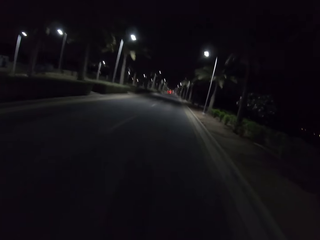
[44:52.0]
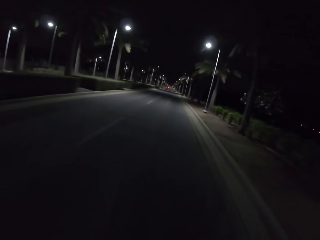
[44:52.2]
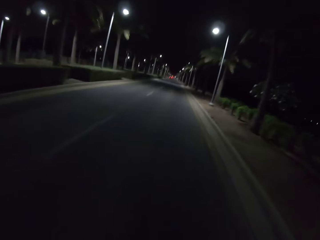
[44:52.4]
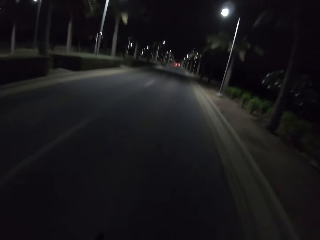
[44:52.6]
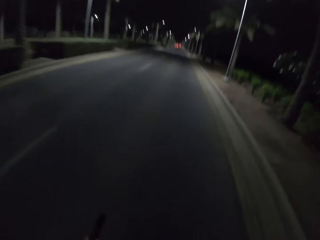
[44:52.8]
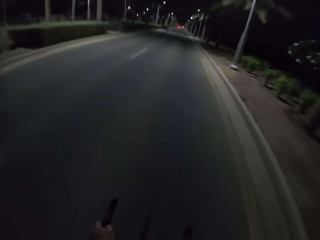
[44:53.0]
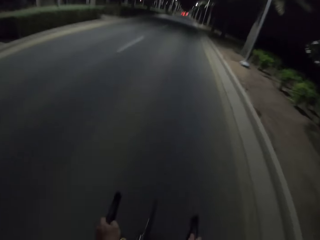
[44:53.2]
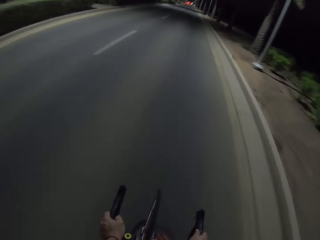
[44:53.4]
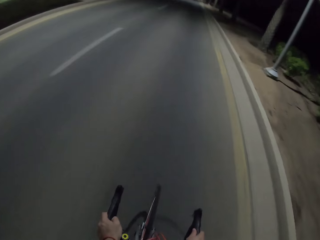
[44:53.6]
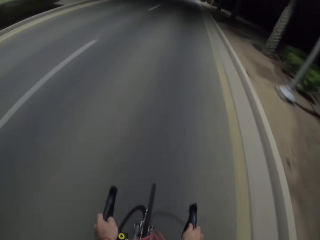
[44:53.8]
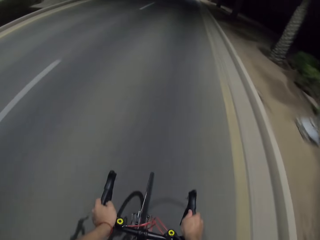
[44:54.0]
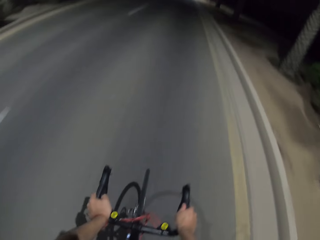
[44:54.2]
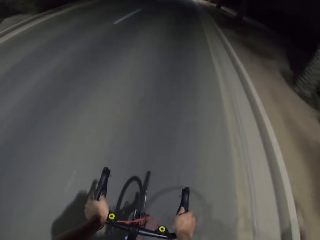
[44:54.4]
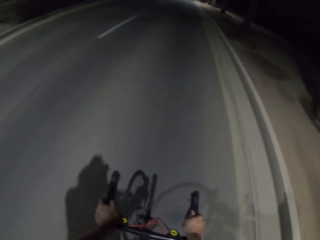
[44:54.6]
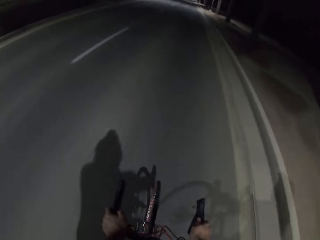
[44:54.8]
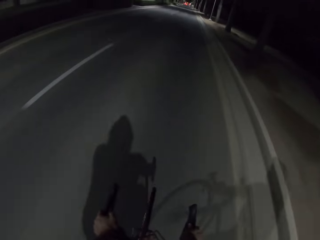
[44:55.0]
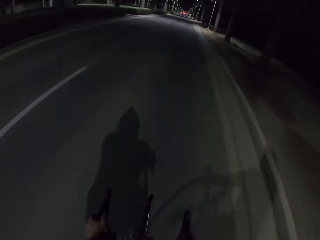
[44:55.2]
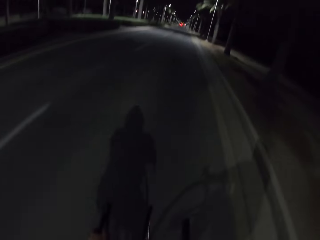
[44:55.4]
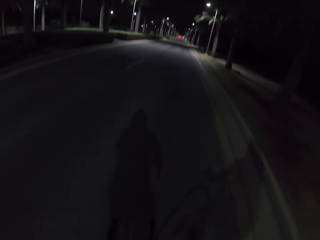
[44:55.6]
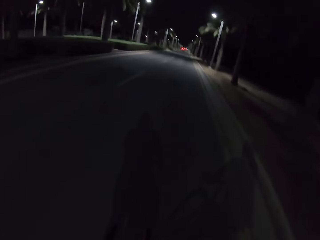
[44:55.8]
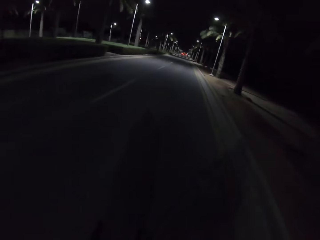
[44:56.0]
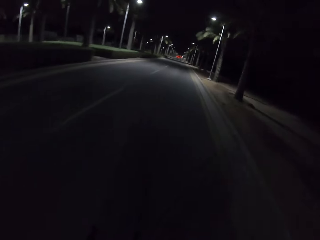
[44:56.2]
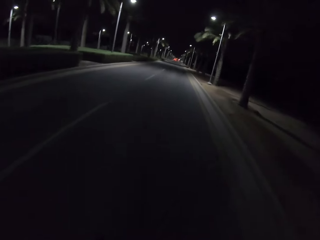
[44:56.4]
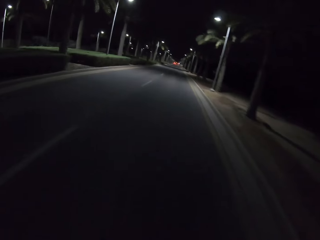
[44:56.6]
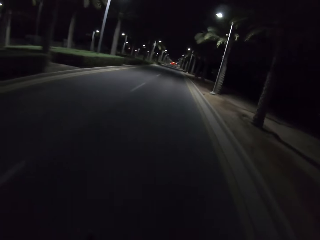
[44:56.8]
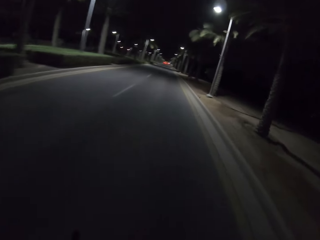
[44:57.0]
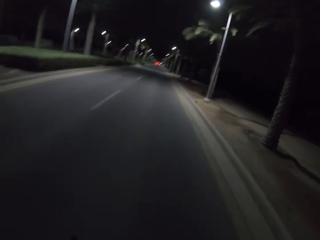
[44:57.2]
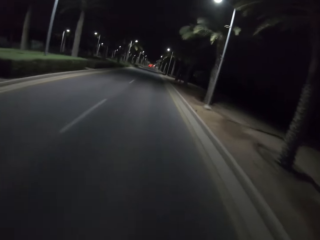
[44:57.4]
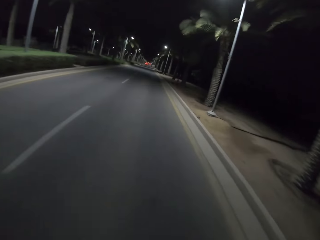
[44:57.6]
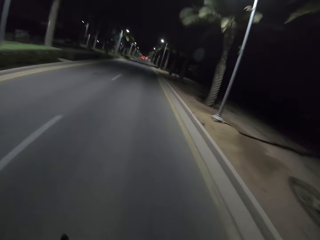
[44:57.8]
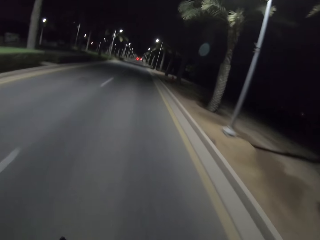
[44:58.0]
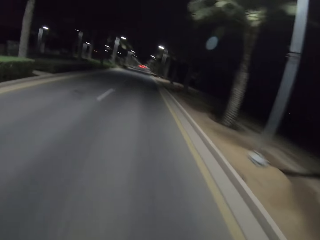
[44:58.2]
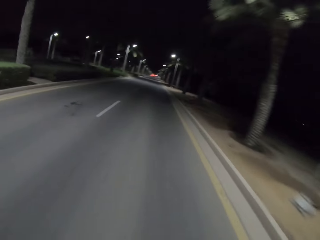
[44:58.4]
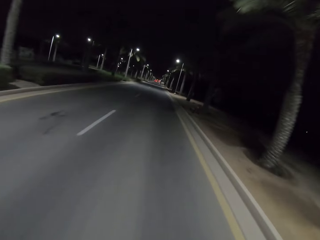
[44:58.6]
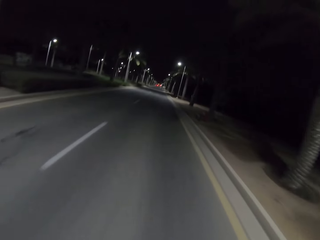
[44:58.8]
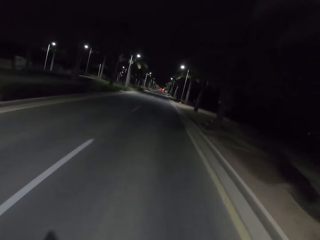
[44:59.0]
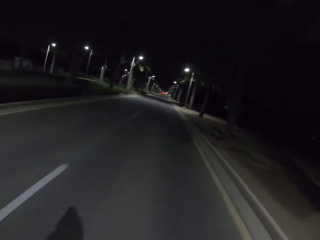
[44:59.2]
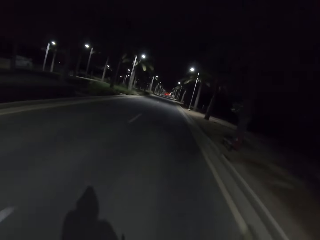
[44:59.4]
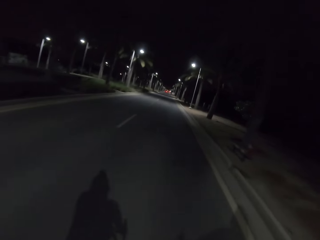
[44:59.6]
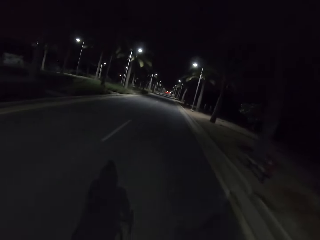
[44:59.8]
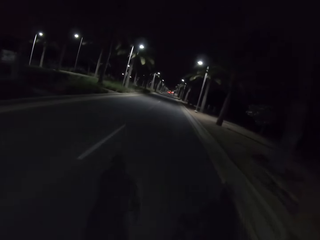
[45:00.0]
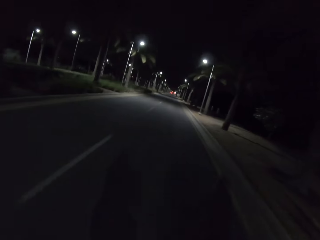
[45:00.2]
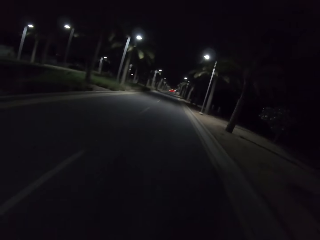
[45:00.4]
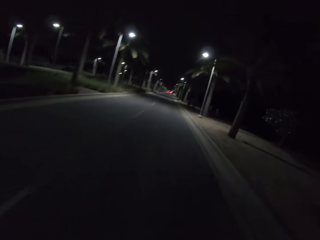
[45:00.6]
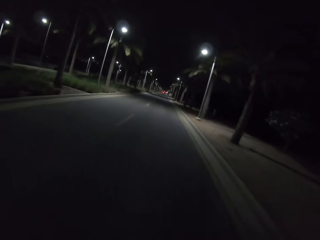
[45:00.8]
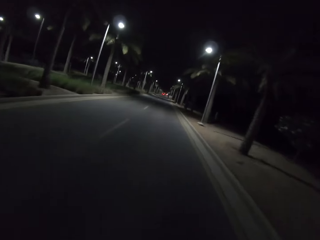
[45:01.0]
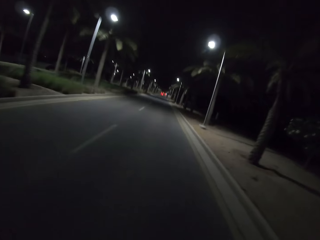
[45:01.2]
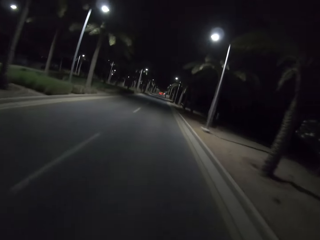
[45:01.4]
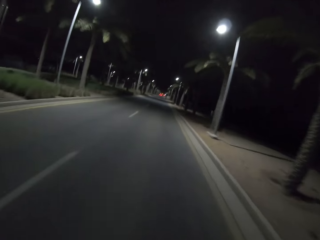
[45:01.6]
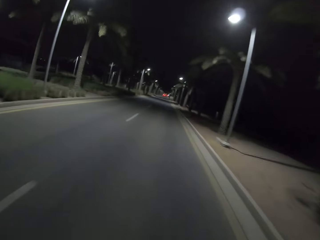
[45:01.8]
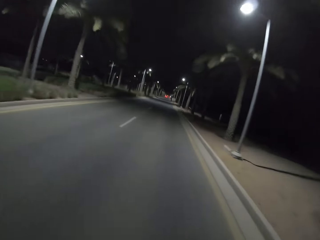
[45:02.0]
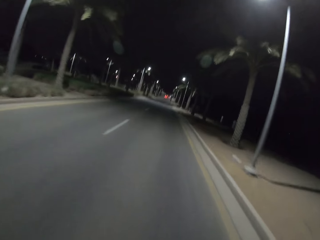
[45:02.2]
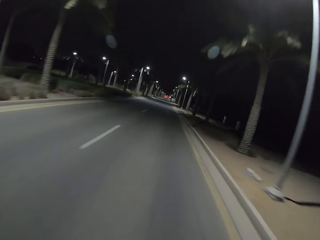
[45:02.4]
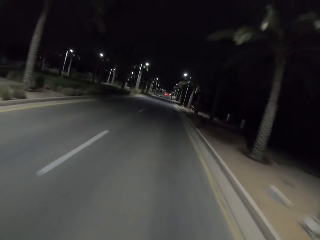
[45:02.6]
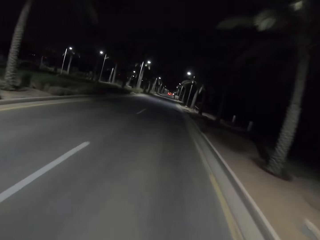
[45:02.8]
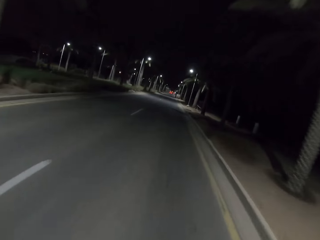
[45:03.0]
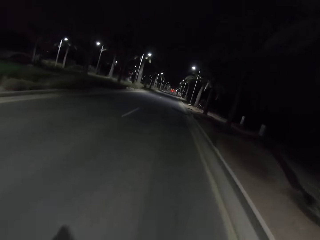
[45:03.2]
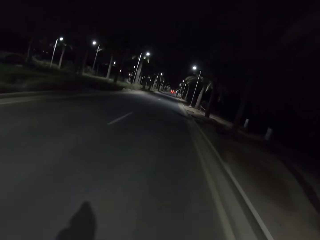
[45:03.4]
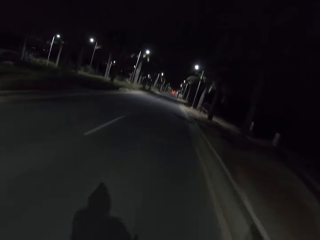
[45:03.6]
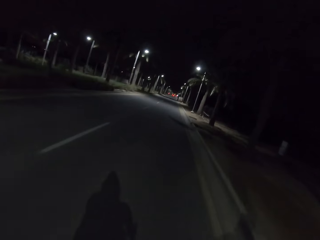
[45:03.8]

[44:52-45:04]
The camera wearer rides the bicycle. They look around.

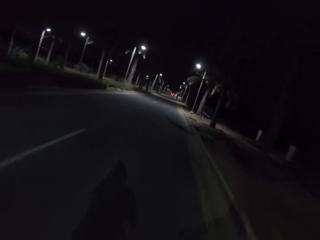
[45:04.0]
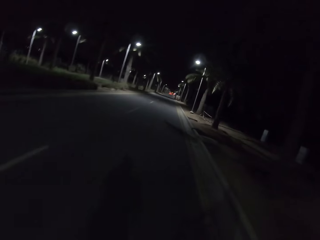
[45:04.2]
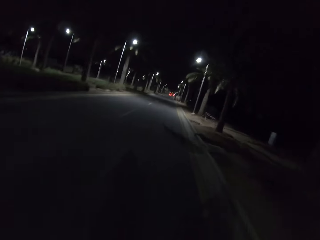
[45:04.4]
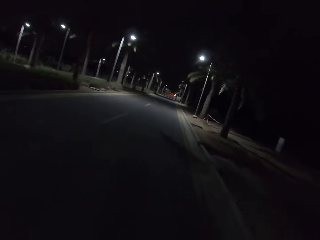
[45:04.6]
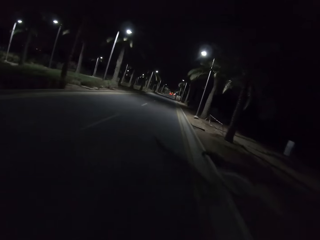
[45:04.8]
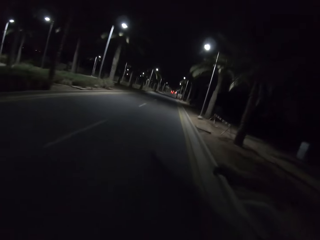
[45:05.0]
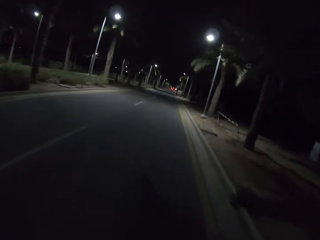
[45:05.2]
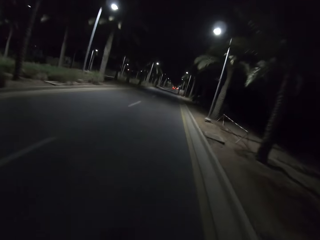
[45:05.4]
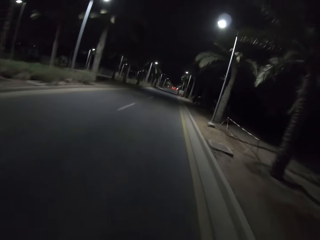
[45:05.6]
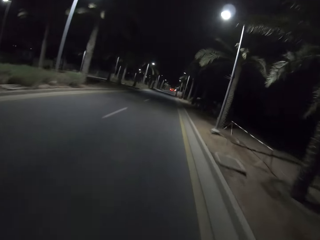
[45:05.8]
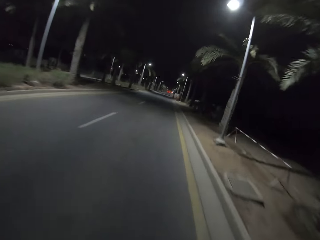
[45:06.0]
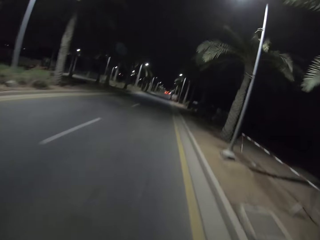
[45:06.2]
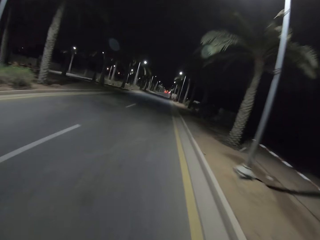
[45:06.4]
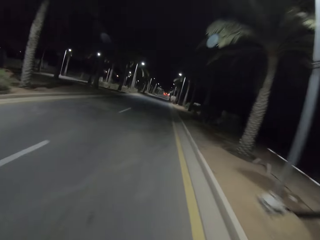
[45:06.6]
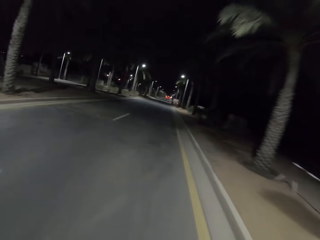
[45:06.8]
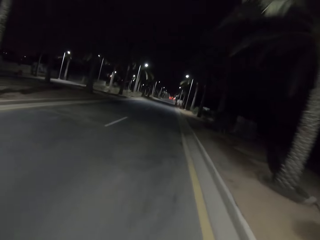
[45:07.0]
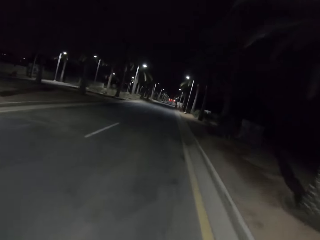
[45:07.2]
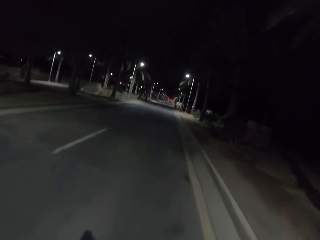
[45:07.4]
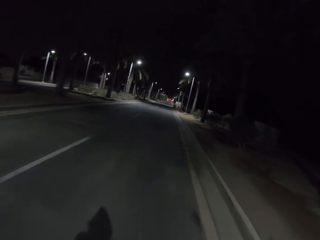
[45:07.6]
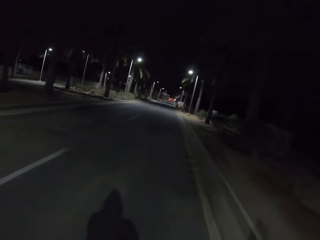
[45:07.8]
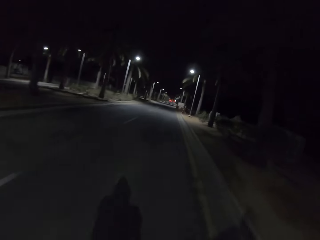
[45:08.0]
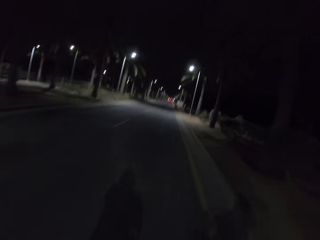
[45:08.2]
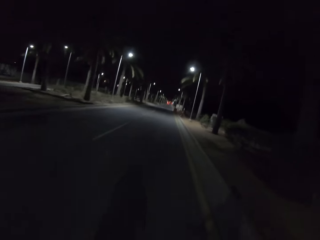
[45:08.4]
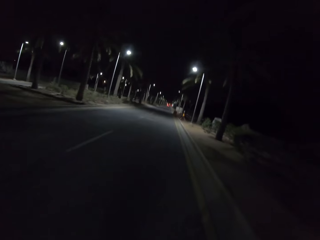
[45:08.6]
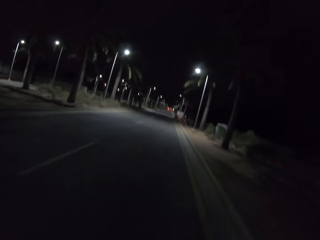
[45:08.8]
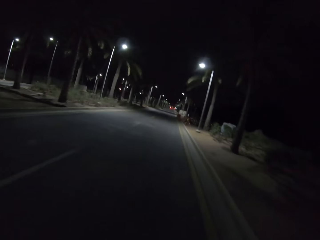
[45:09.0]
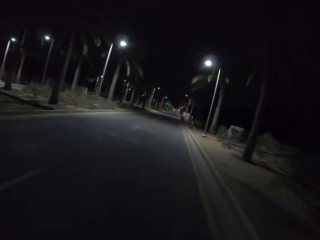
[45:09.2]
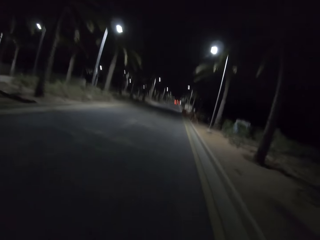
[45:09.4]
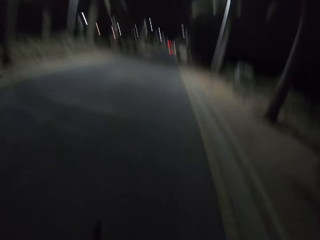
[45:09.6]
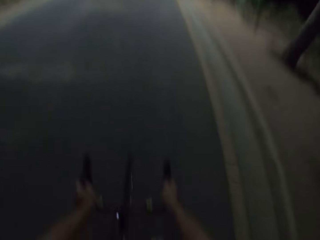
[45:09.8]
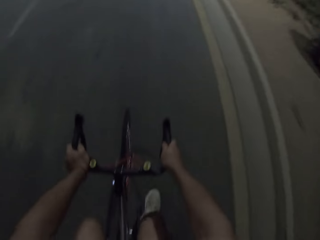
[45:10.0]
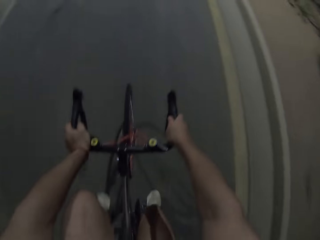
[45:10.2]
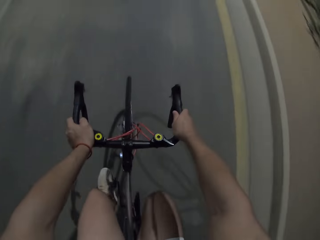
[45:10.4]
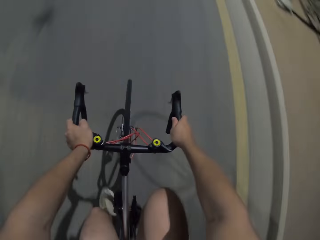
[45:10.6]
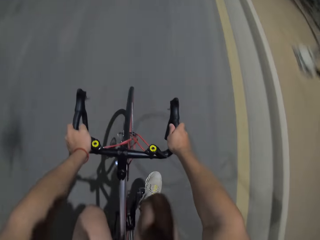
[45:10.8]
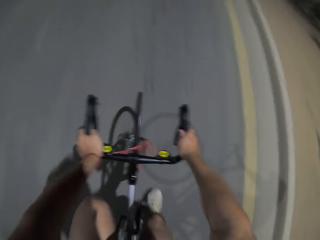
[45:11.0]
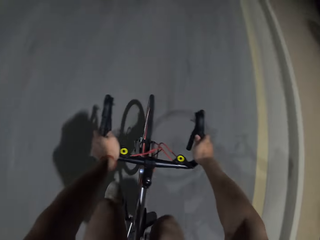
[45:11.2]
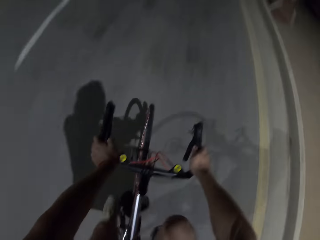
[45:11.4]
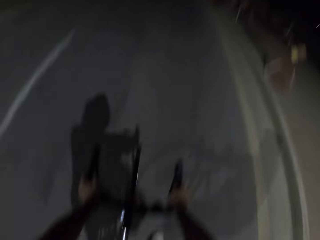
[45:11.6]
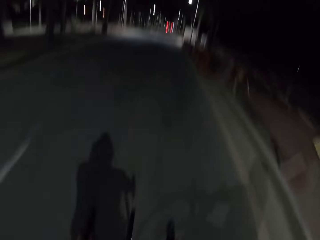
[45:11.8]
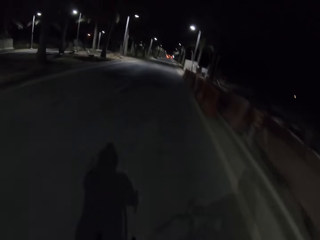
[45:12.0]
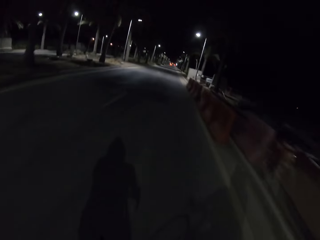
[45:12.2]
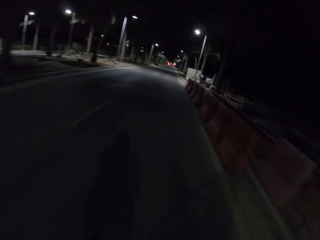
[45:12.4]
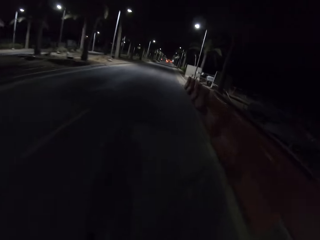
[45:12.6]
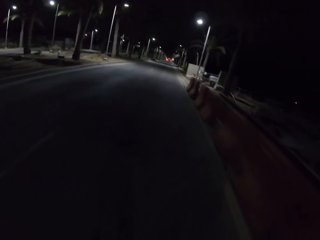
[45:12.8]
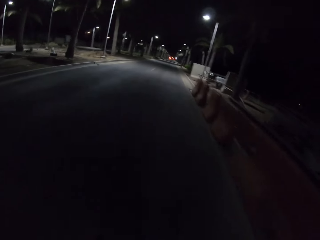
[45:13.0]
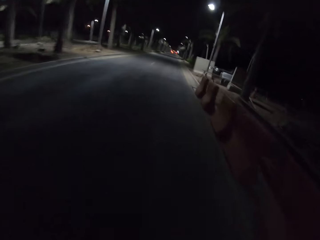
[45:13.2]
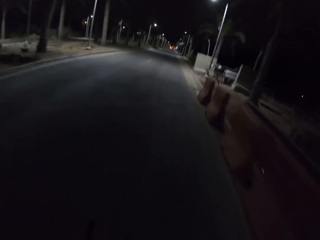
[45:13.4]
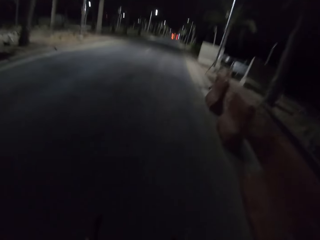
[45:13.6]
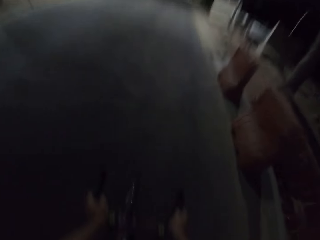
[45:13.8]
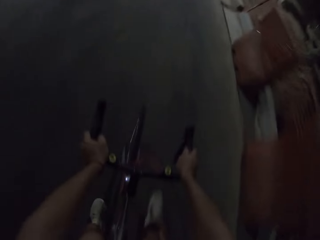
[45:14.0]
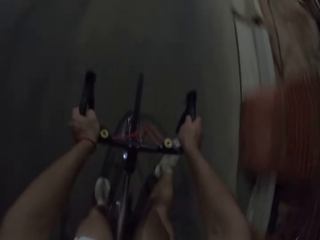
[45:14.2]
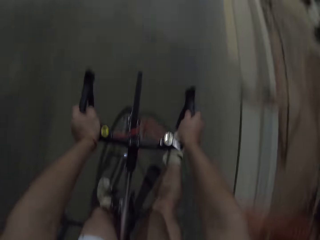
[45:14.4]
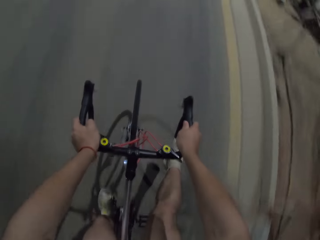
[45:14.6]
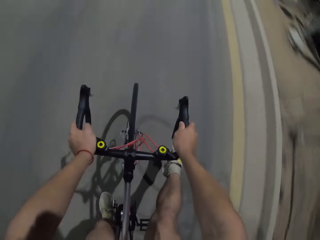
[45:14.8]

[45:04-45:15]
The camera wearer rides the bicycle. They look around. They ride the bicycle and look at the leg.
